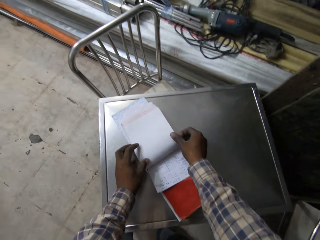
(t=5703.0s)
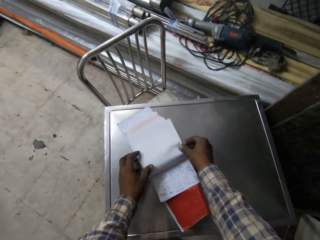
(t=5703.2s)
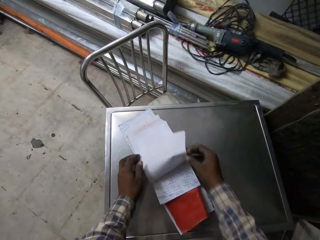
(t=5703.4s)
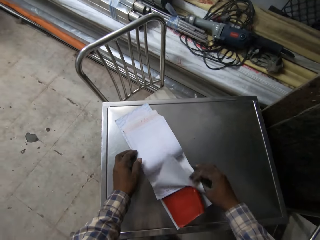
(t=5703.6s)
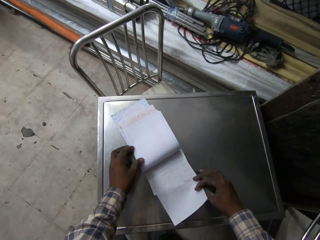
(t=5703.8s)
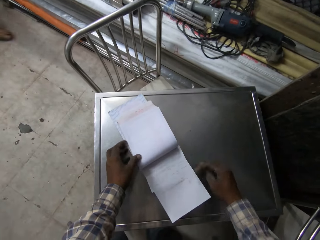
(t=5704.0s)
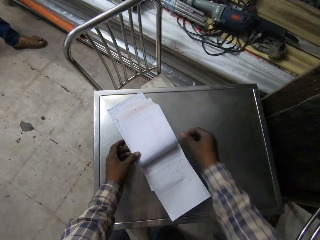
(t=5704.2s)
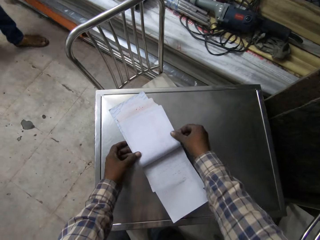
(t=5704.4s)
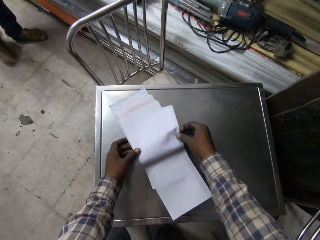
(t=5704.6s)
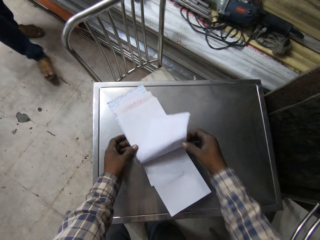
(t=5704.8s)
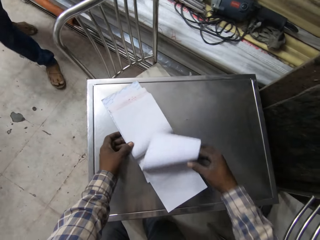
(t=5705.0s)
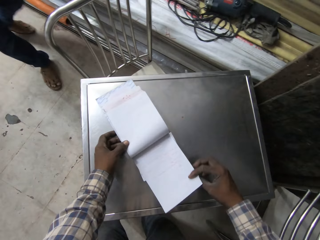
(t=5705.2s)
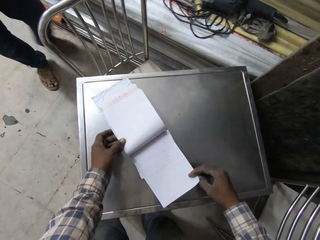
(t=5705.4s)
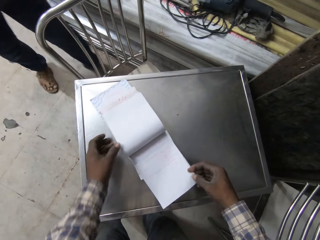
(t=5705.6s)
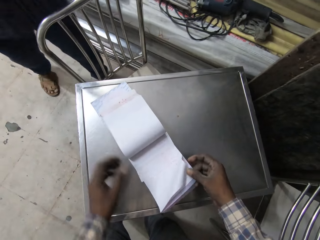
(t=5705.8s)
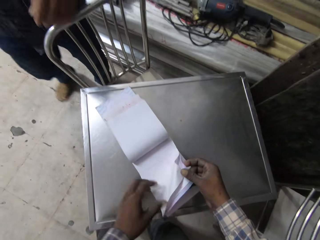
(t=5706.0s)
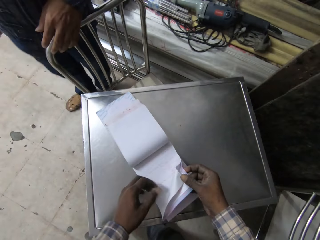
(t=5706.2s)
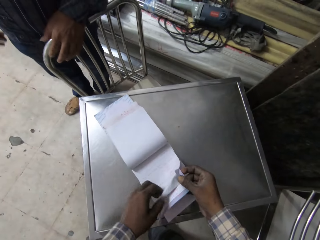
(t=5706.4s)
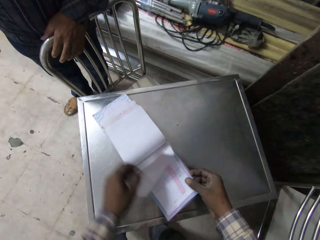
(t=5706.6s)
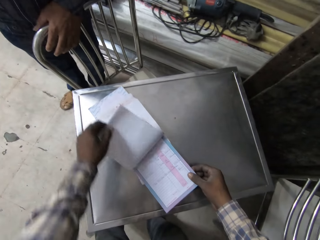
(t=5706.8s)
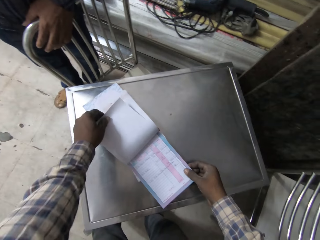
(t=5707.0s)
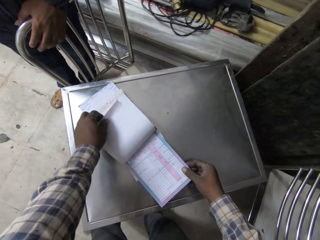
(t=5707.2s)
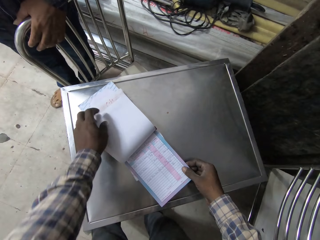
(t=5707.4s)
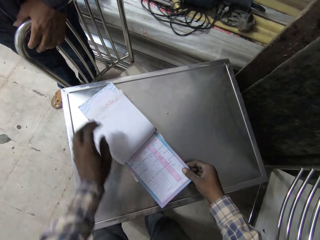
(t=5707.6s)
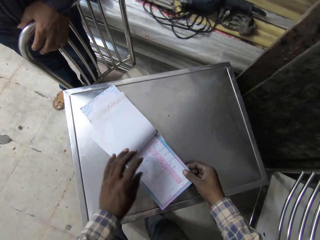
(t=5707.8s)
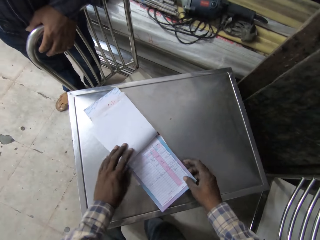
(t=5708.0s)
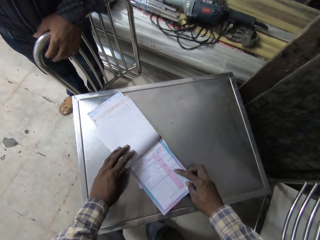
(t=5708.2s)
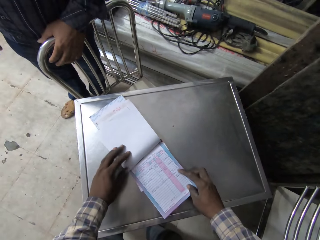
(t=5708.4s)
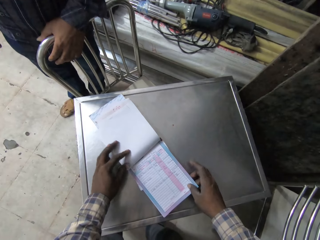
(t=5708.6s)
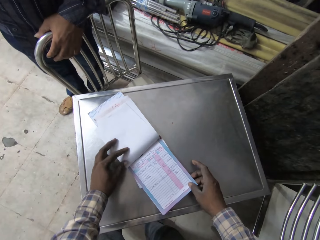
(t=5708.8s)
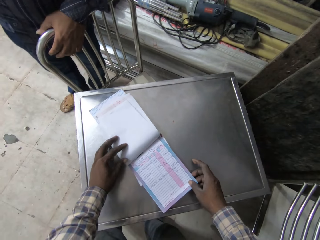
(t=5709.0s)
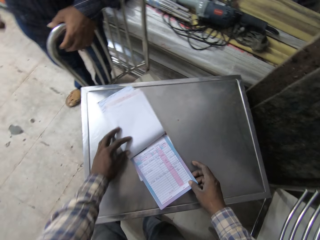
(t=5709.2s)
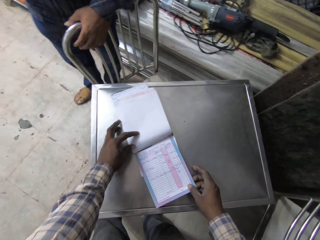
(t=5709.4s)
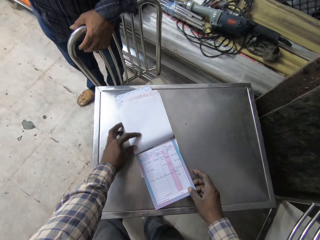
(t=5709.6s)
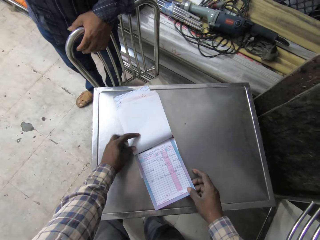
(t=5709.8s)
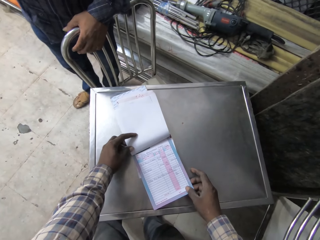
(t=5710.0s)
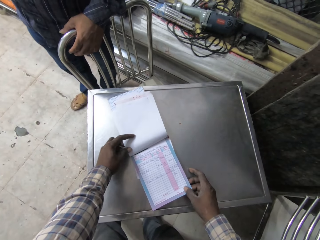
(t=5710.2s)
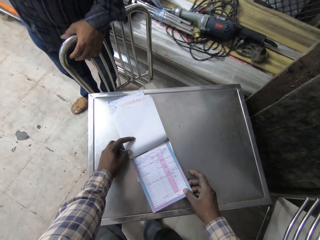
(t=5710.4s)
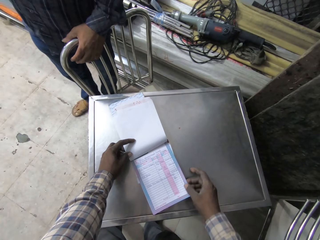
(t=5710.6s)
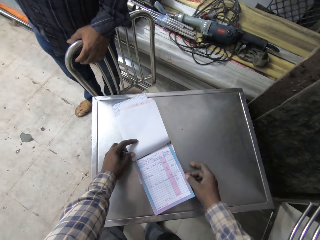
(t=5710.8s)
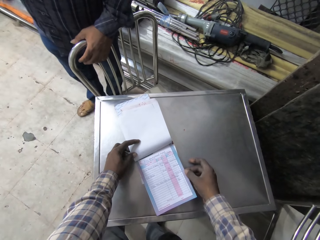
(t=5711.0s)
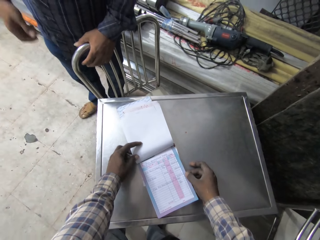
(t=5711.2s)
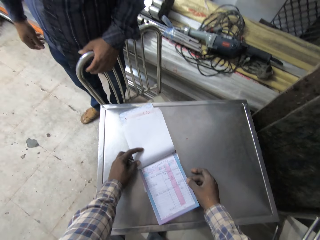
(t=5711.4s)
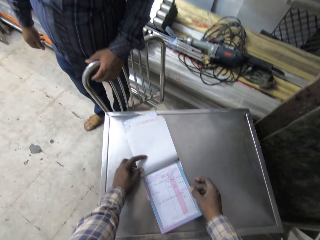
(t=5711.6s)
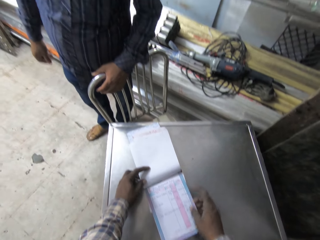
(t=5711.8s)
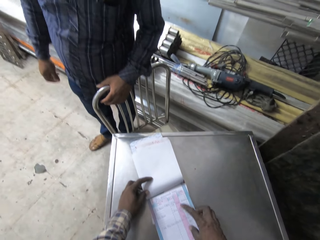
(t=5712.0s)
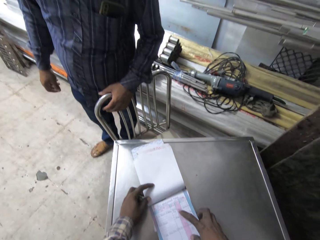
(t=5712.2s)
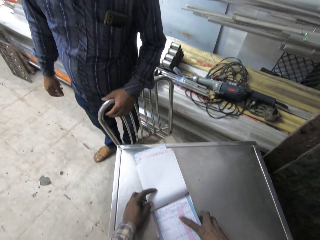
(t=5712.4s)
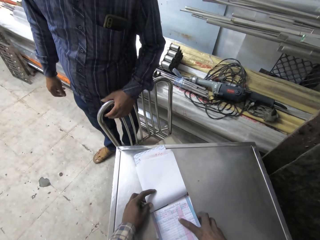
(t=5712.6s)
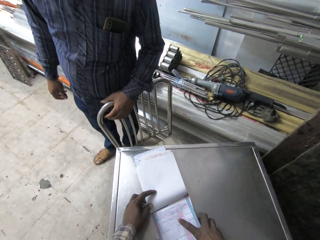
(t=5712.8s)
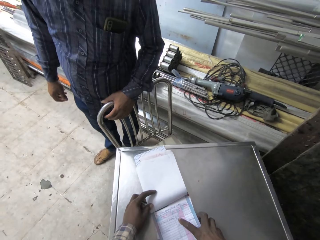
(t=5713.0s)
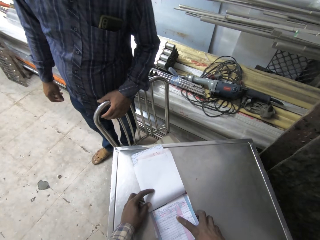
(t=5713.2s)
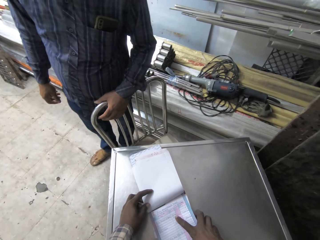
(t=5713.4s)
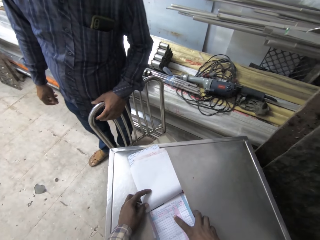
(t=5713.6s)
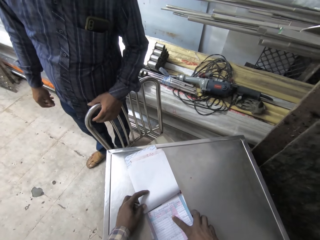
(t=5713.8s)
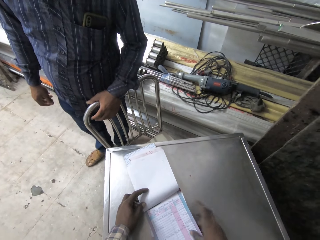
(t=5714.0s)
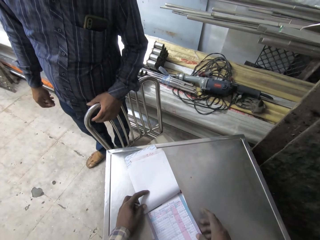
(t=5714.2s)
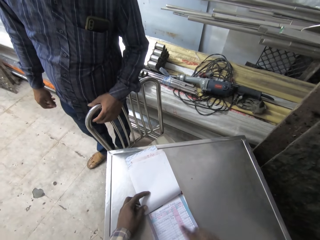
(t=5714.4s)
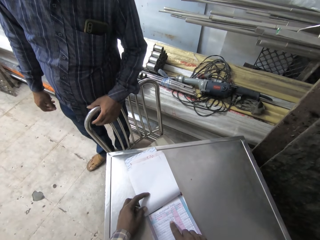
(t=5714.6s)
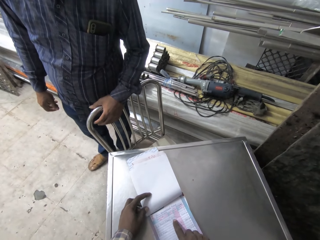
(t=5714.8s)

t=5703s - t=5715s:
The camera wearer flips the receipt book with his right hand. The man converses with the camera wearer. The man walks towards the camera wearer. The man places his left hand on a chair. The camera wearer flips the receipt book with his left hand. He holds the receipt book.

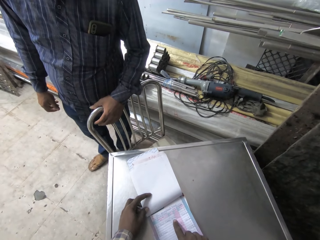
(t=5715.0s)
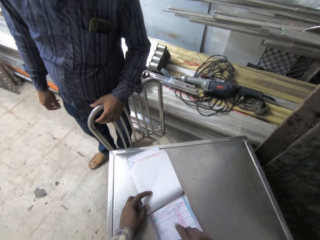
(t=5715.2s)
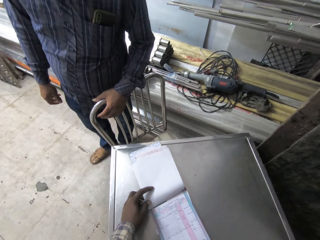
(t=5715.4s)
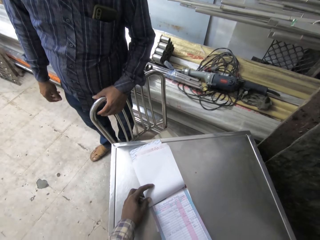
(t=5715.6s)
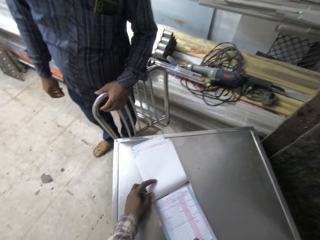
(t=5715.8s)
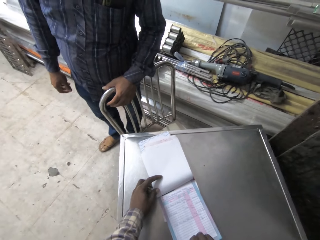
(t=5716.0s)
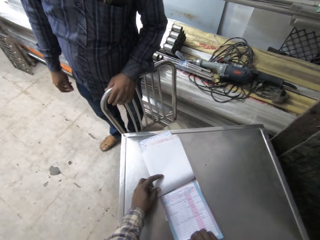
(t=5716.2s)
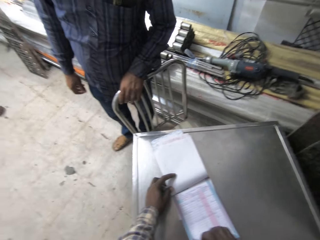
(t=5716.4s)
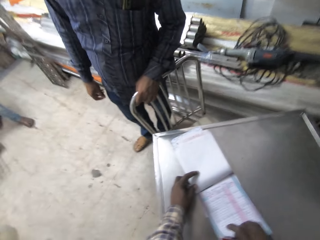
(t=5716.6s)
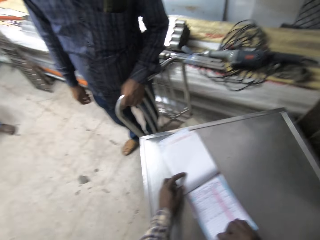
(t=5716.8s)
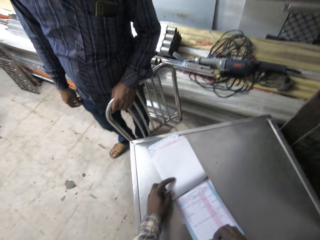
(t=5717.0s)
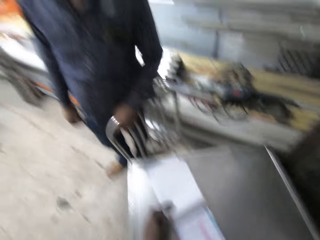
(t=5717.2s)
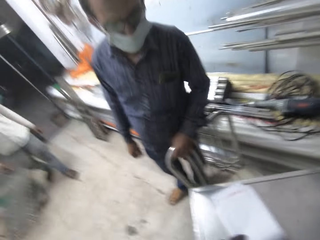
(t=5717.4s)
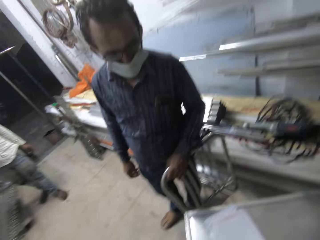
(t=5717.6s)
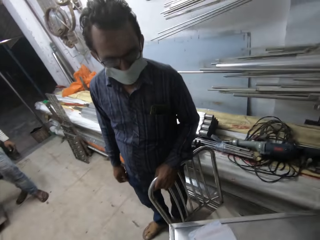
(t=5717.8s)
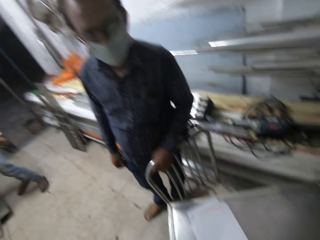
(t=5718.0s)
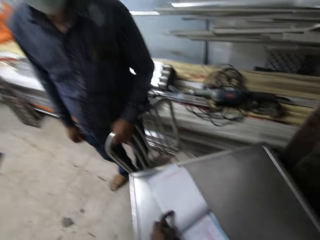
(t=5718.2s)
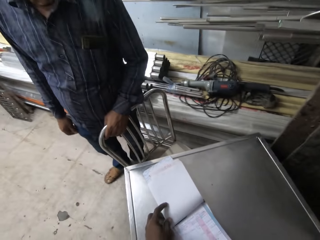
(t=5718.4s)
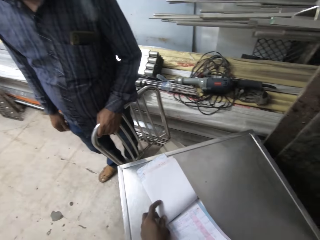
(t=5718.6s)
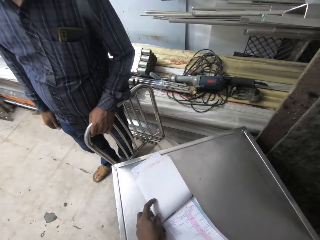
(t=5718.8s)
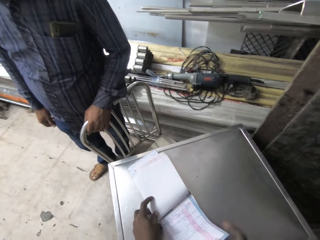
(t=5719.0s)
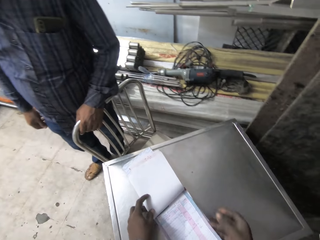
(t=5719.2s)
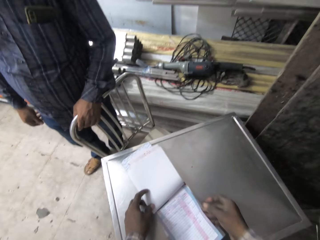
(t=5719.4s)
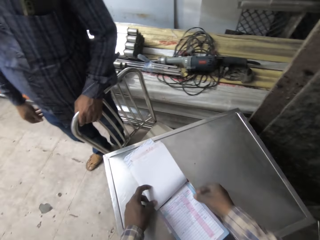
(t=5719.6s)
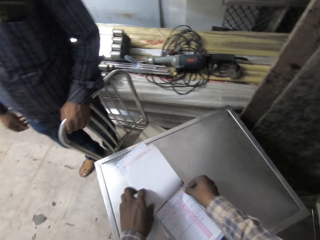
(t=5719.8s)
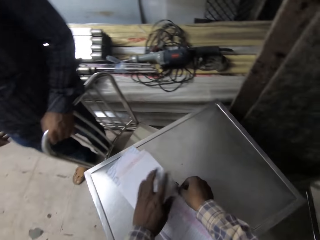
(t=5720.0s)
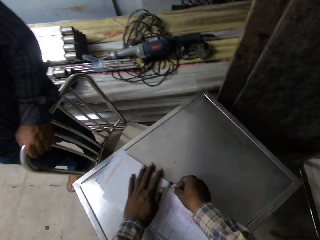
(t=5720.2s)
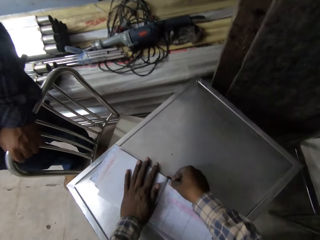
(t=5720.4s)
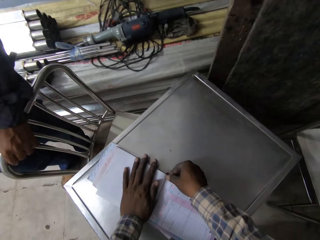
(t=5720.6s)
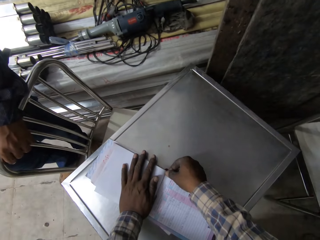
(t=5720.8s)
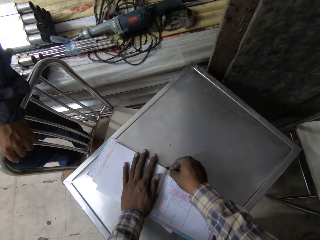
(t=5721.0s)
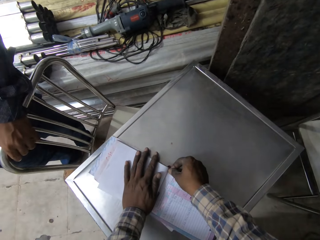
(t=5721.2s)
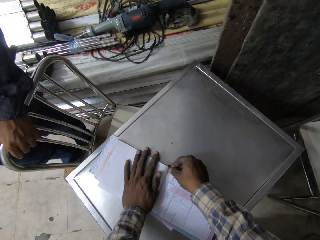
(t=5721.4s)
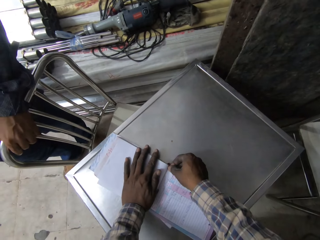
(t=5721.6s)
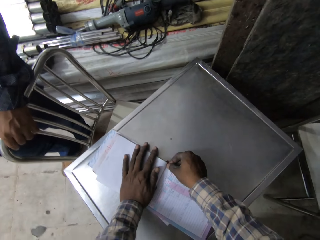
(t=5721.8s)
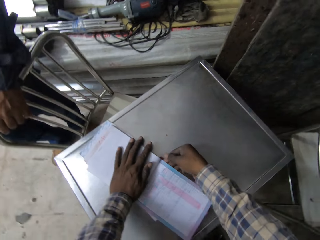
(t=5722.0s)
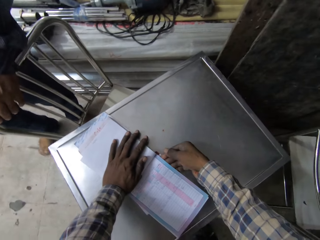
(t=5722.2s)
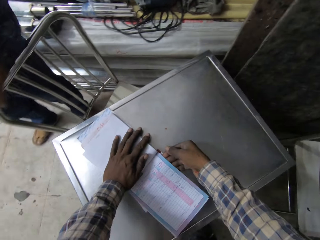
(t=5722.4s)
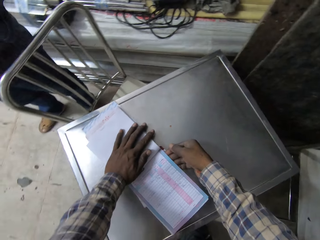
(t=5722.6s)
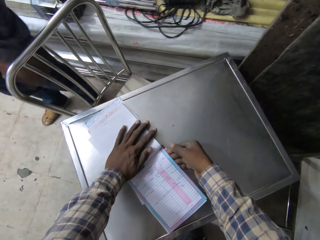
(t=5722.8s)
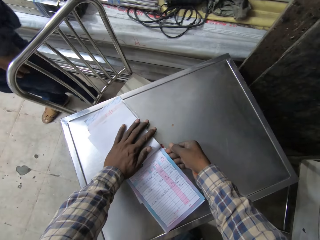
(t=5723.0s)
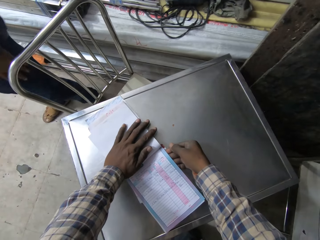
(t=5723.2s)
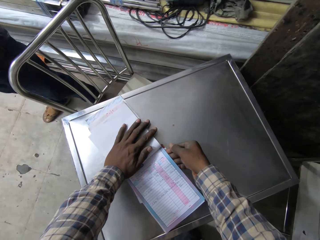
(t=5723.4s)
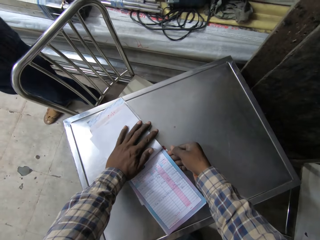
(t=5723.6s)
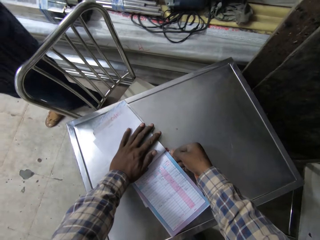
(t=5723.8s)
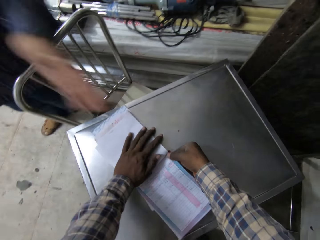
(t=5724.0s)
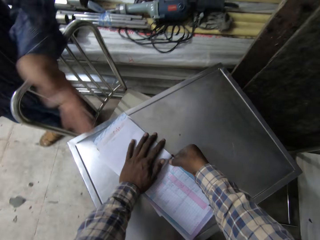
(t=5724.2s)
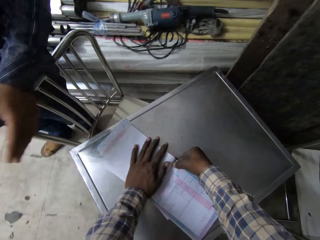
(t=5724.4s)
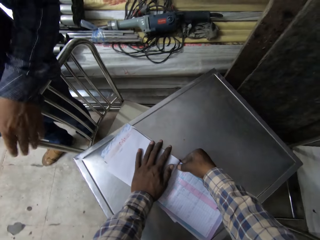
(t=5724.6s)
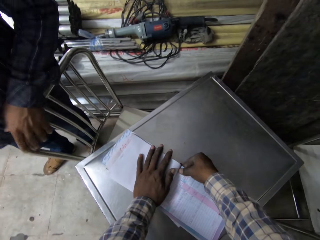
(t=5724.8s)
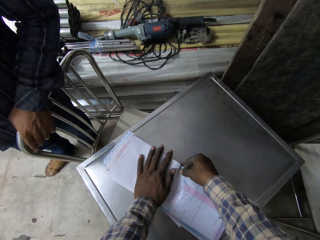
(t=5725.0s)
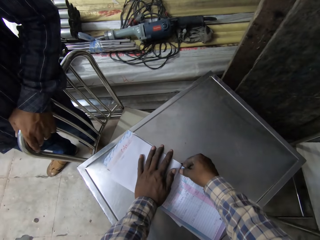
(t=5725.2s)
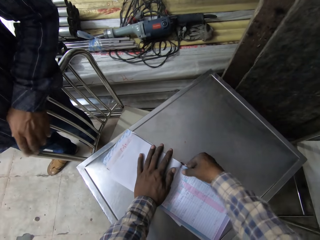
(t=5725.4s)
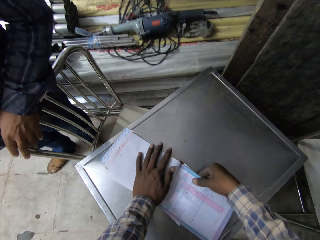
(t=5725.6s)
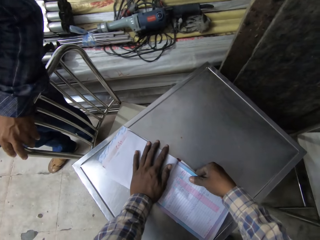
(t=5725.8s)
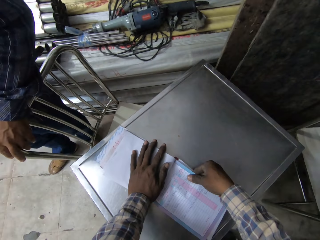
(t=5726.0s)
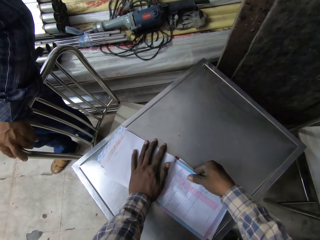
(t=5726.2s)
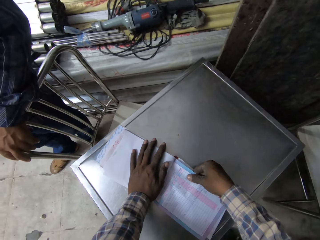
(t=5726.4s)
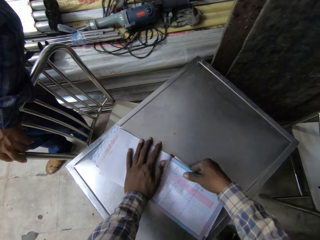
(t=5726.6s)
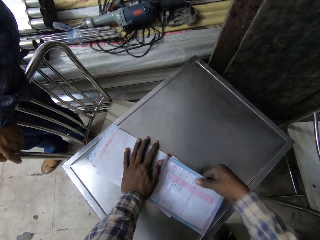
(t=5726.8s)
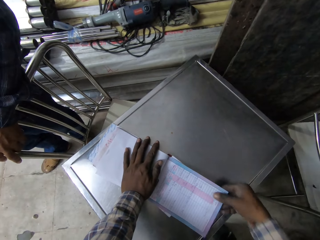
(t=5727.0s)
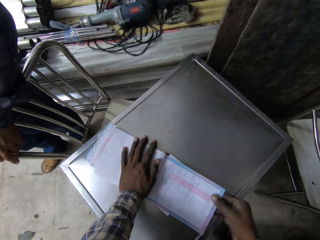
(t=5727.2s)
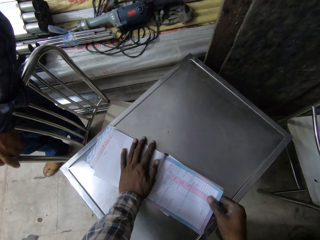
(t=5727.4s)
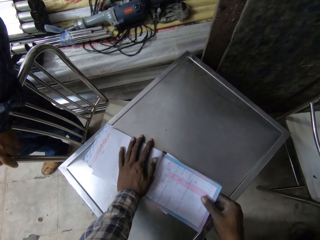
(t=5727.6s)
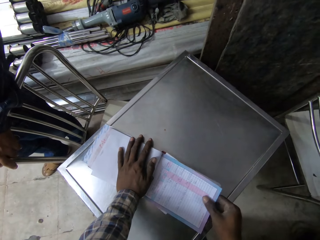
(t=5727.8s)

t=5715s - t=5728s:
The camera wearer tears off a receipt sheet from the receipt book with his right hand.
